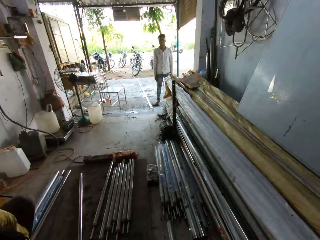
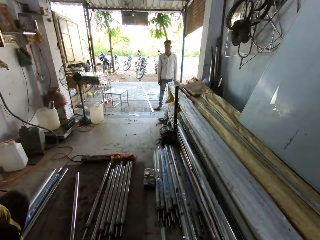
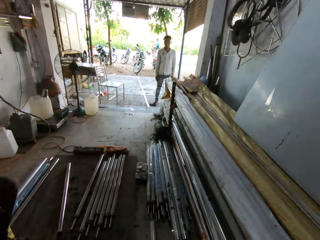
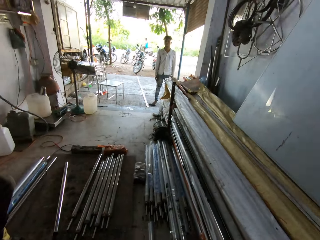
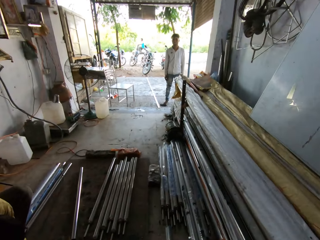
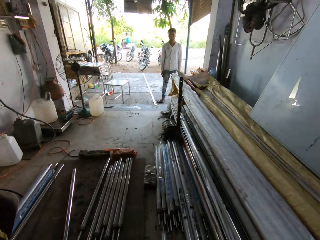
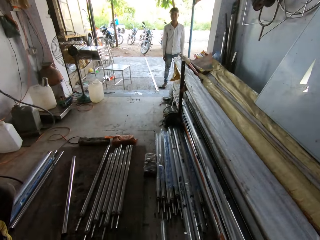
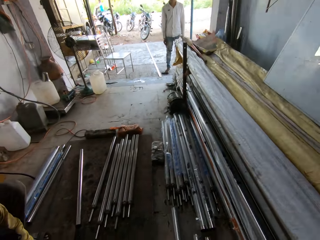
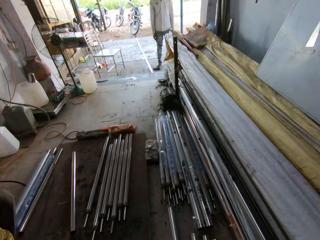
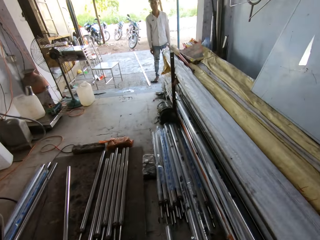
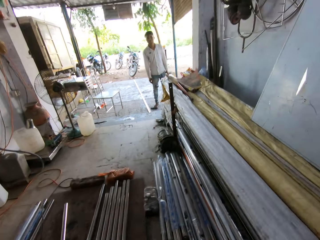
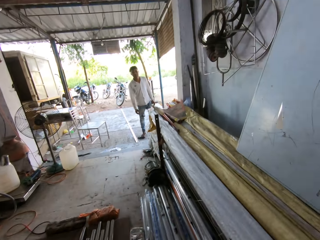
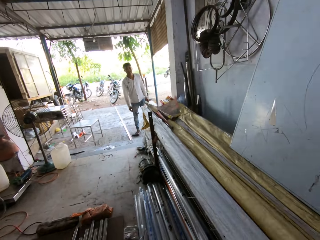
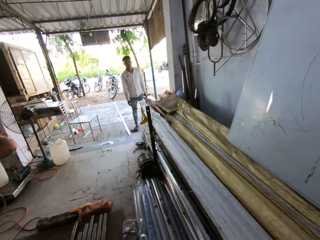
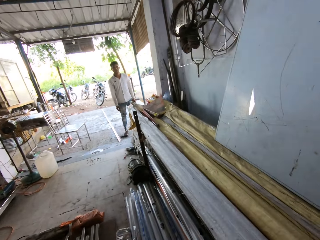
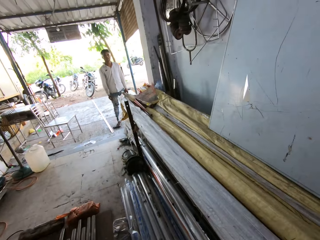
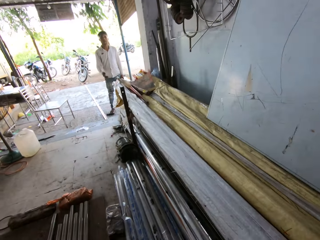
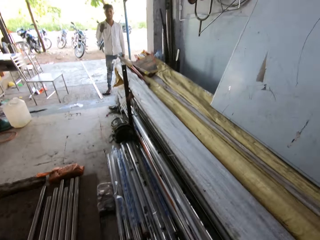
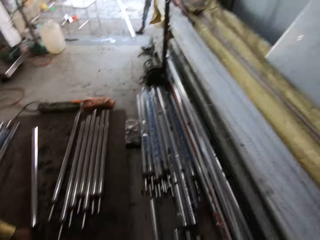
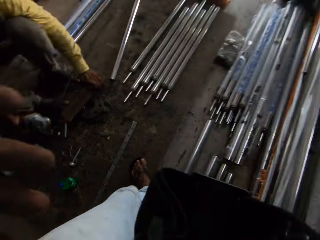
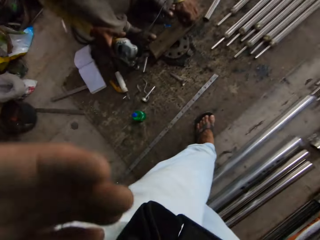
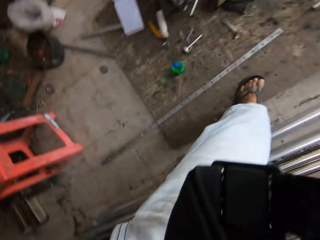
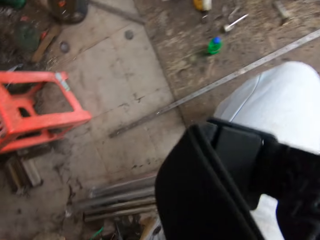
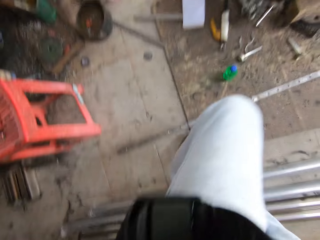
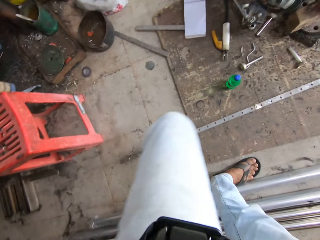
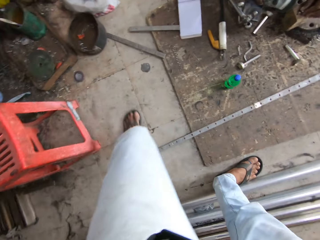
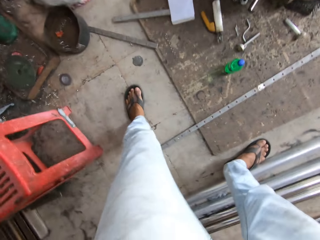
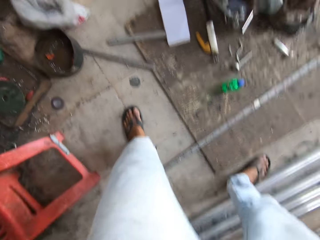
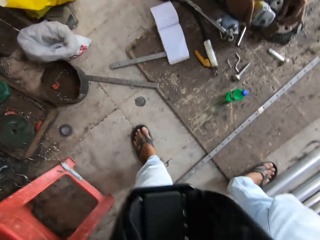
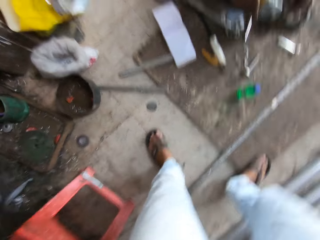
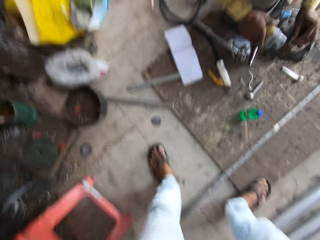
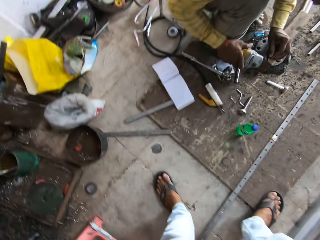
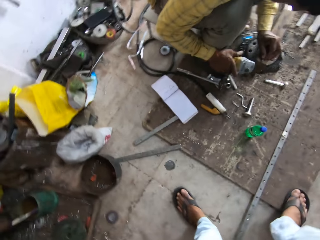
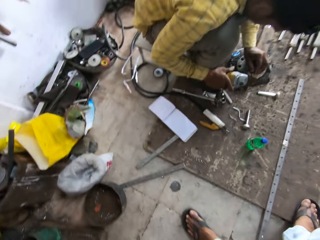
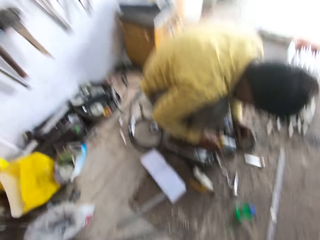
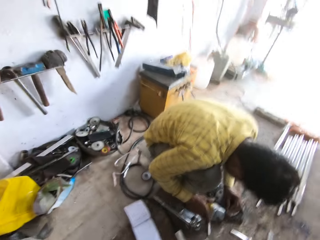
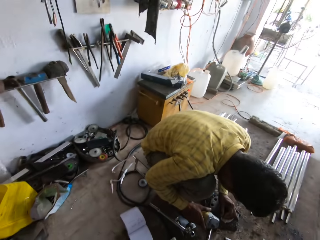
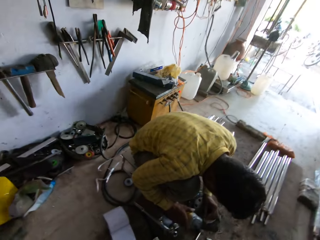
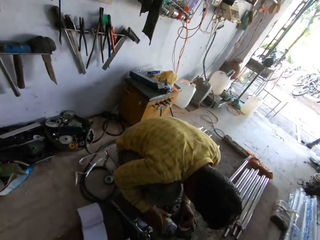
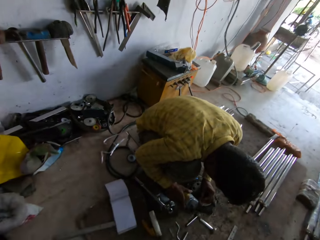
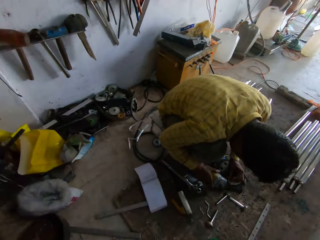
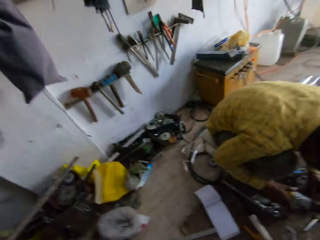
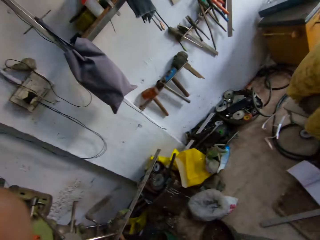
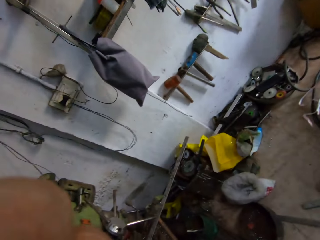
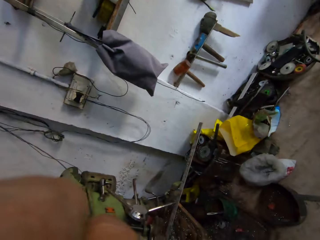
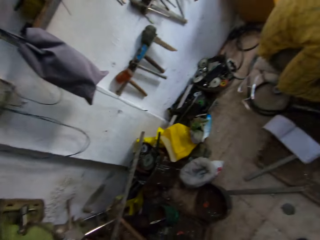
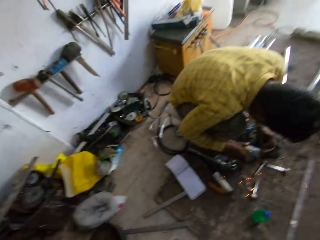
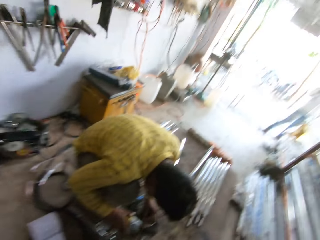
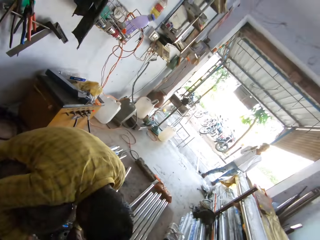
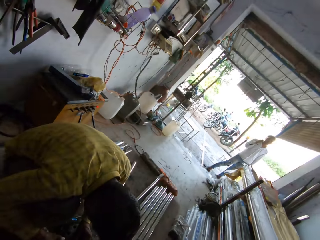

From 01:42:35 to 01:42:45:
The camera wearer looks around.

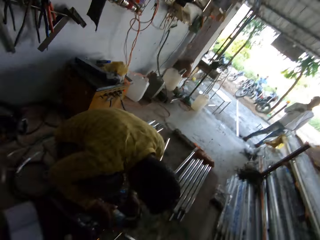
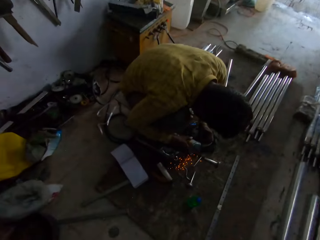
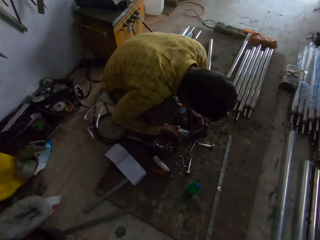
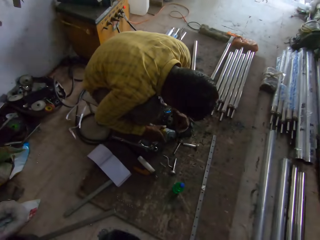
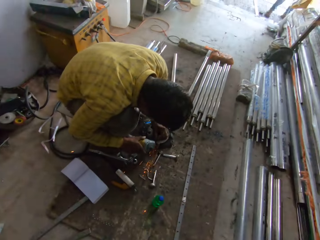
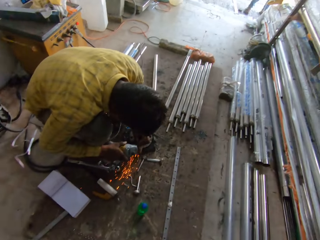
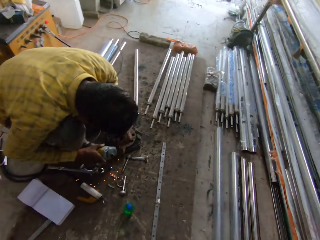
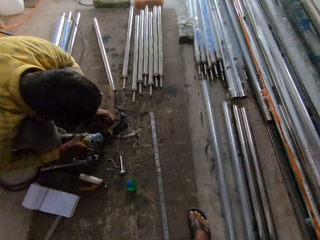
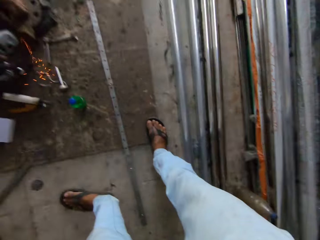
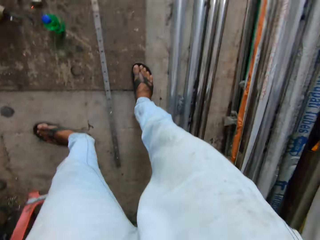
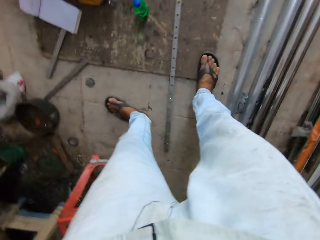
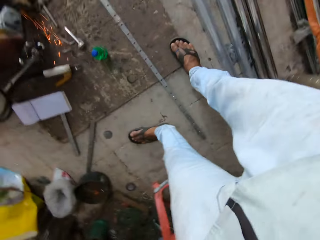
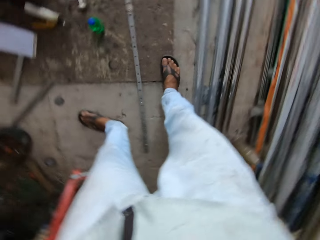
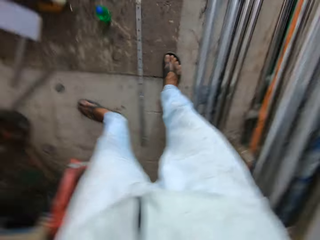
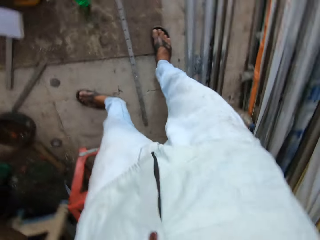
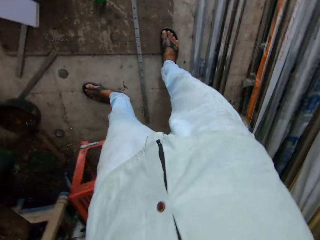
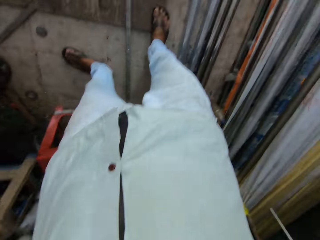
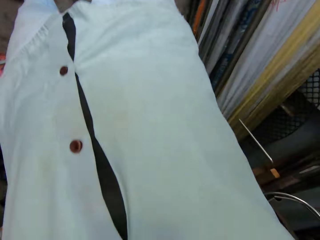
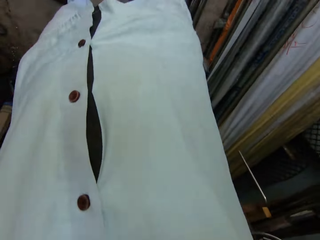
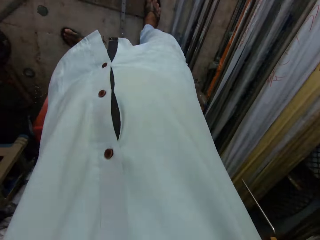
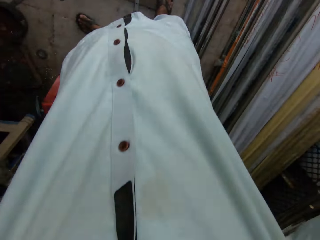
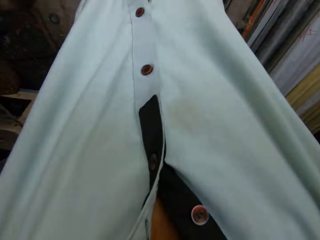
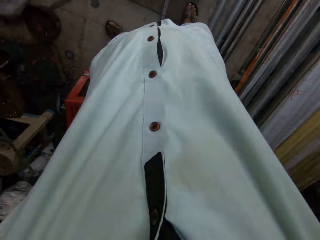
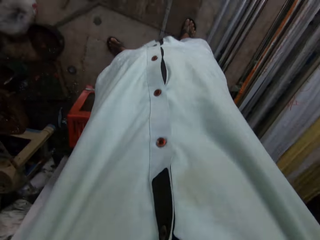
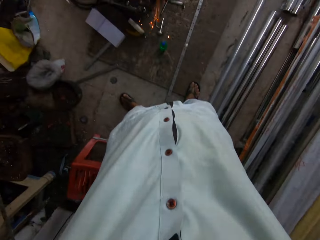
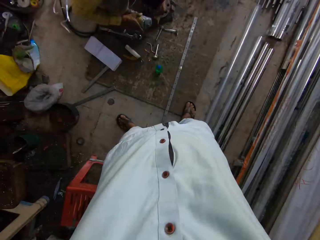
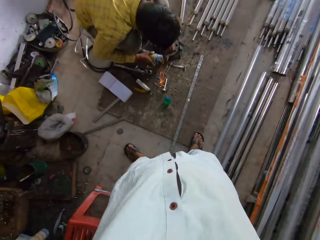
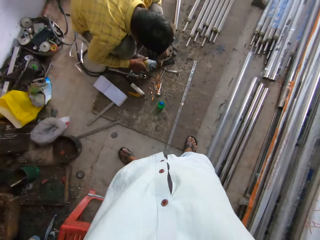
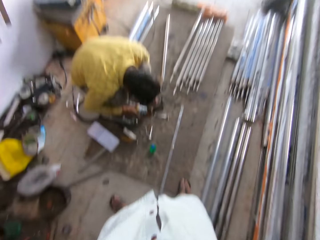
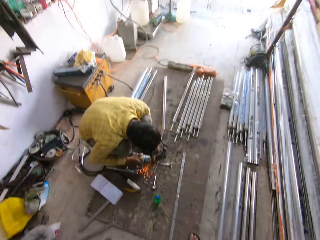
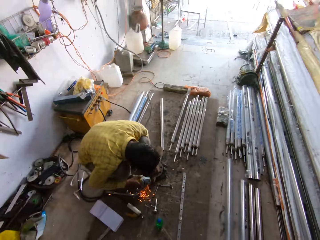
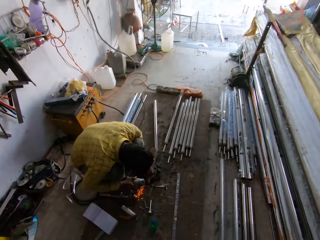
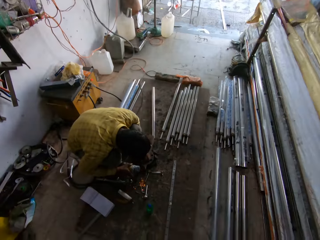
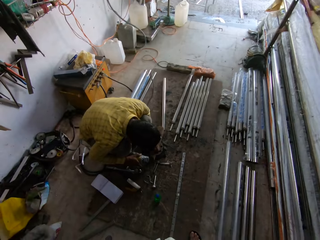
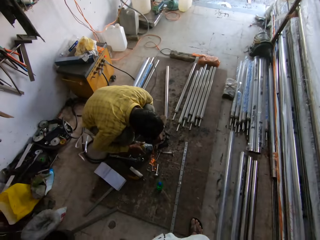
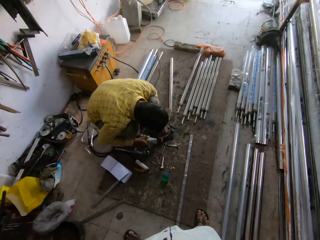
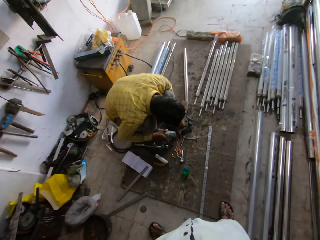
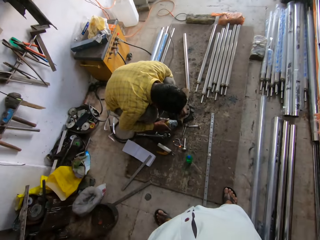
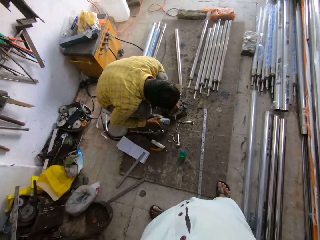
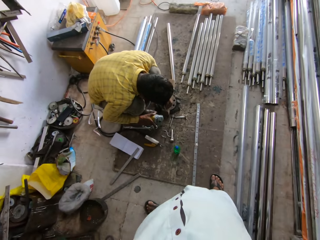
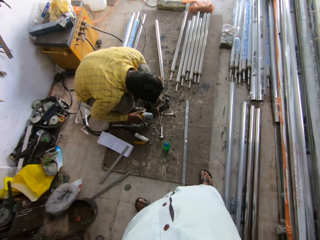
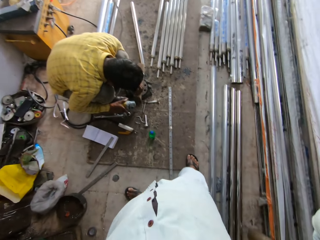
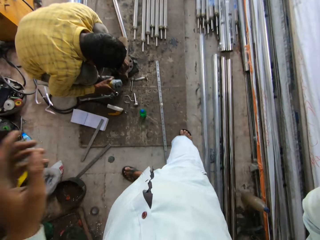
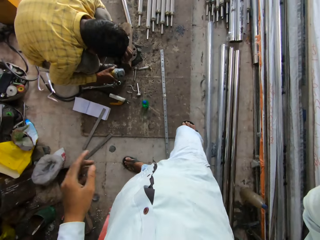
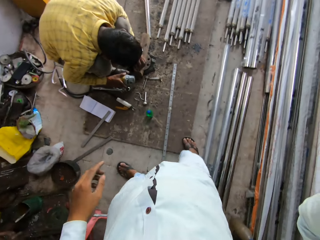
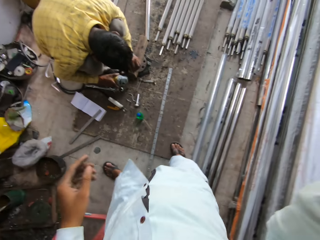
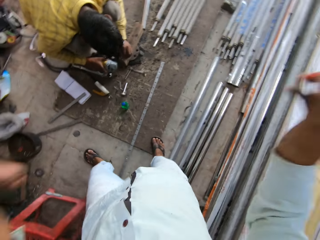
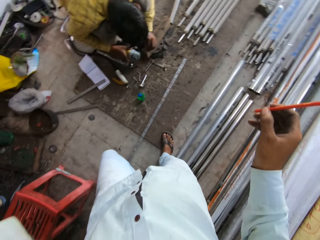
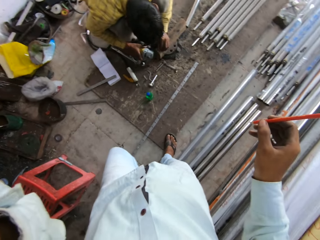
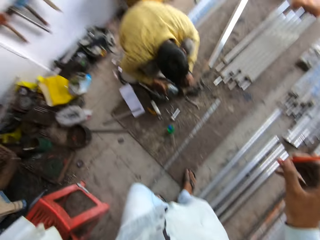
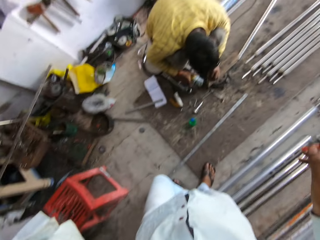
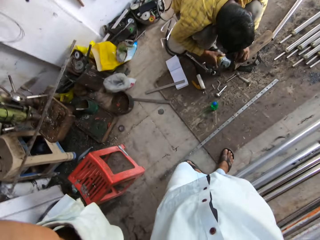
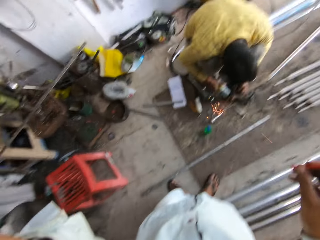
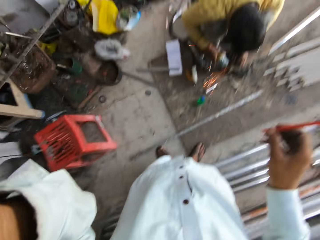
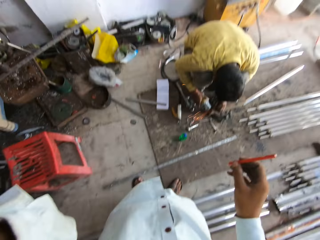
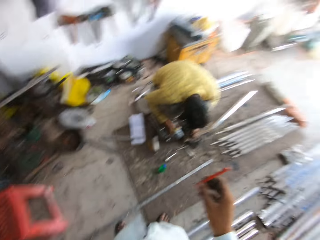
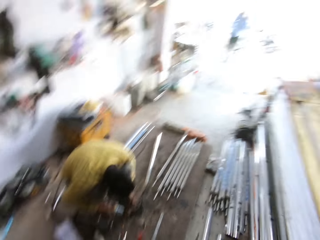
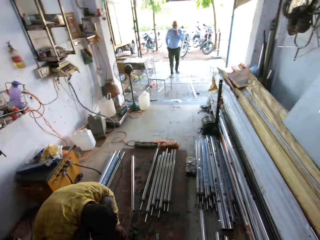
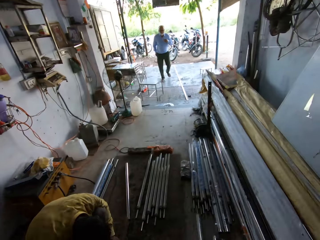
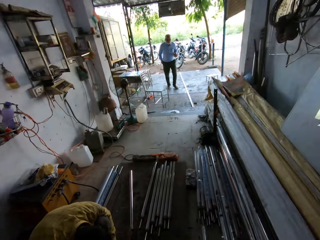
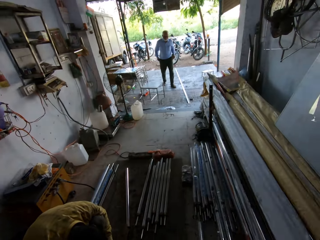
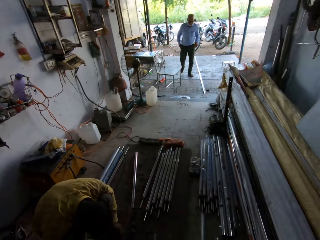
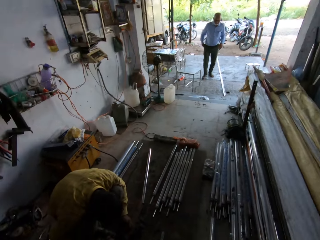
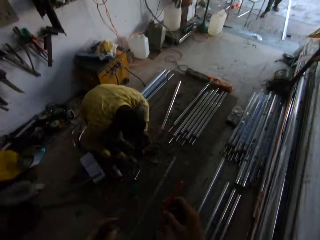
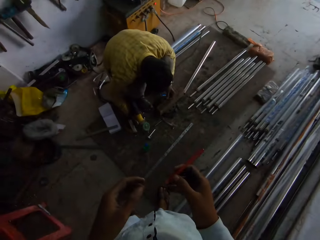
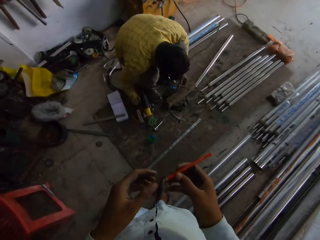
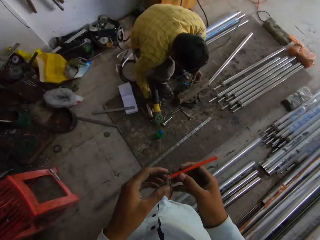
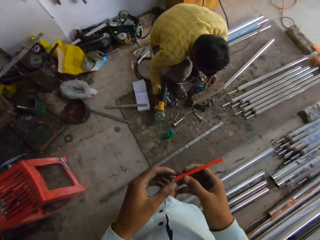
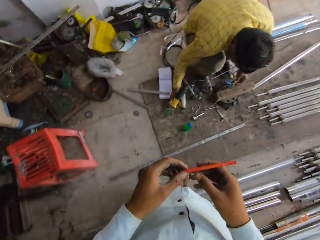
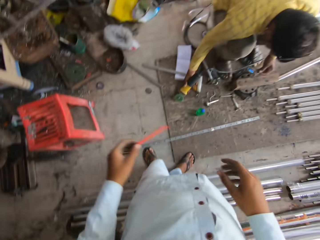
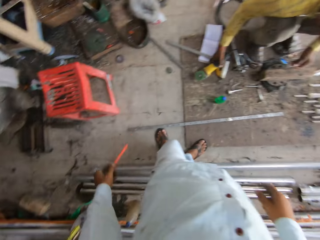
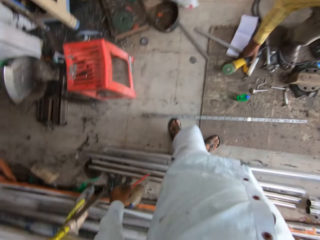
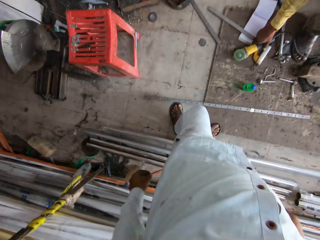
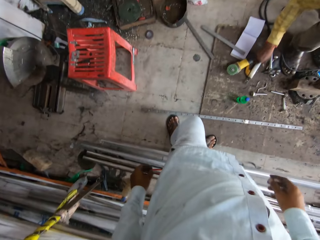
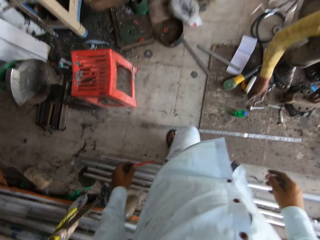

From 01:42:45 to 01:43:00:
A man welds metal. The camera wearer looks around. The man welds metal. The camera wearer moves hands. They look around. Another man walks in. The camera wearer takes a pen with the left hand. The first man puts a welding machine down.
